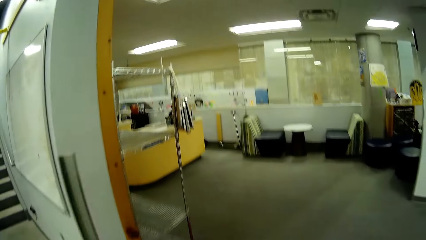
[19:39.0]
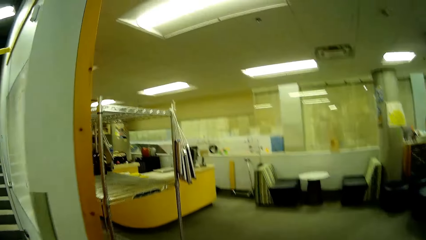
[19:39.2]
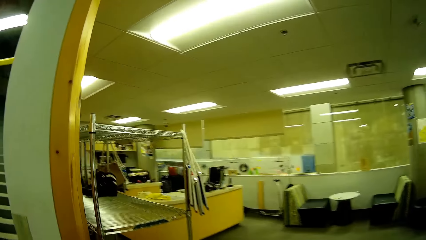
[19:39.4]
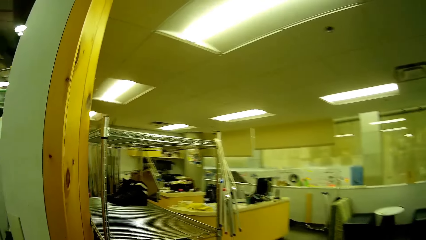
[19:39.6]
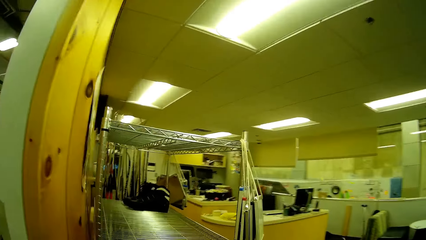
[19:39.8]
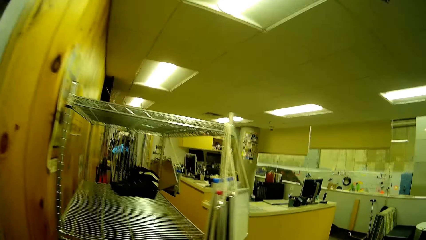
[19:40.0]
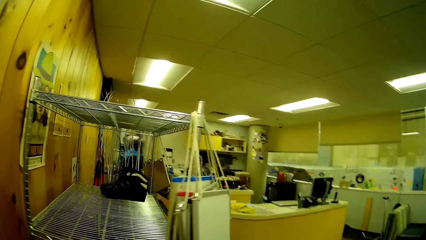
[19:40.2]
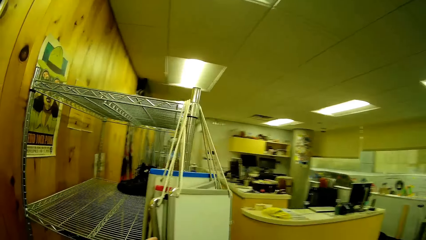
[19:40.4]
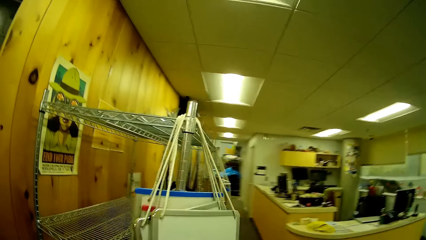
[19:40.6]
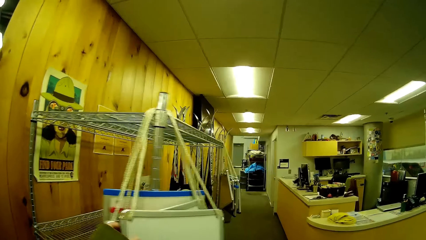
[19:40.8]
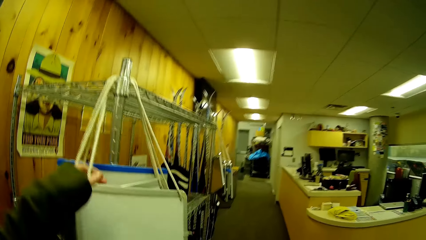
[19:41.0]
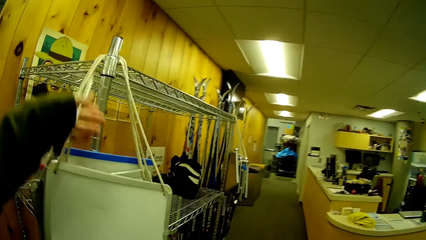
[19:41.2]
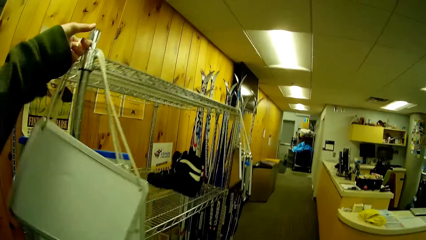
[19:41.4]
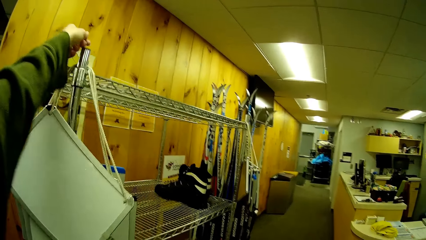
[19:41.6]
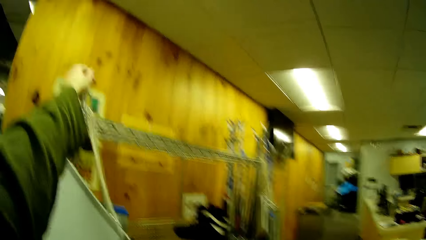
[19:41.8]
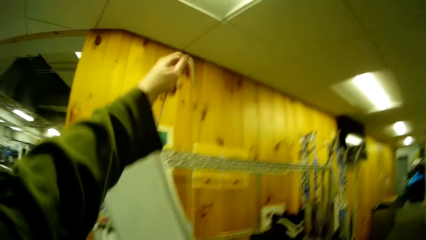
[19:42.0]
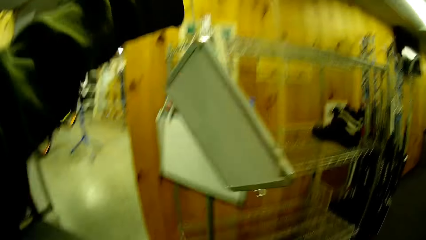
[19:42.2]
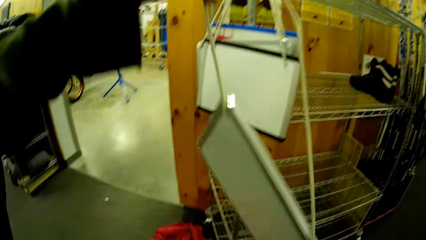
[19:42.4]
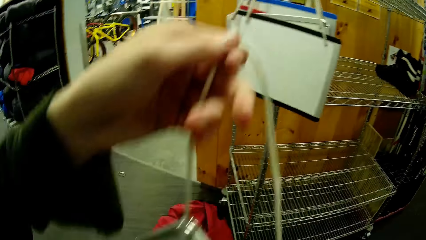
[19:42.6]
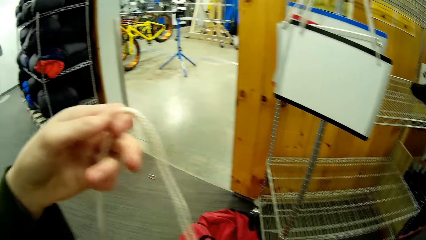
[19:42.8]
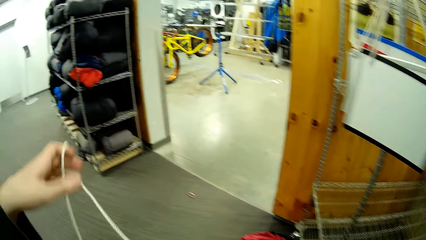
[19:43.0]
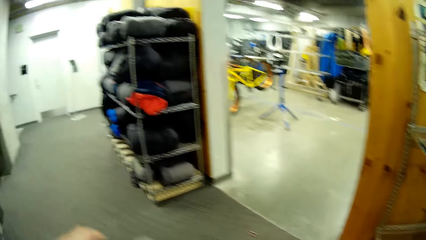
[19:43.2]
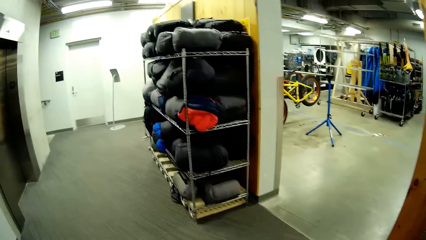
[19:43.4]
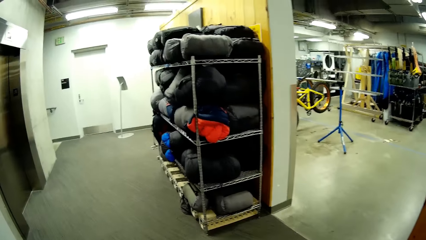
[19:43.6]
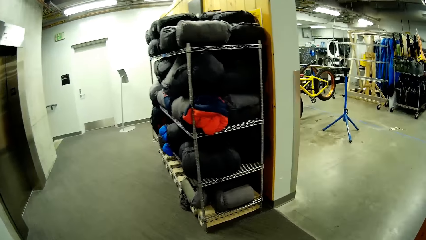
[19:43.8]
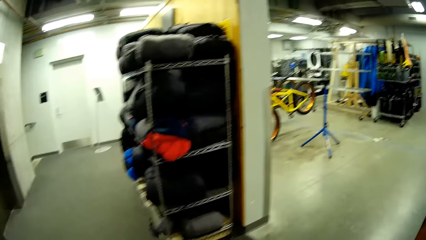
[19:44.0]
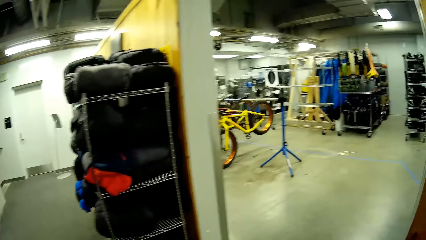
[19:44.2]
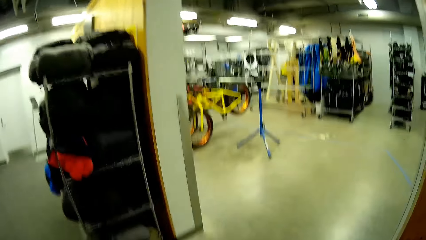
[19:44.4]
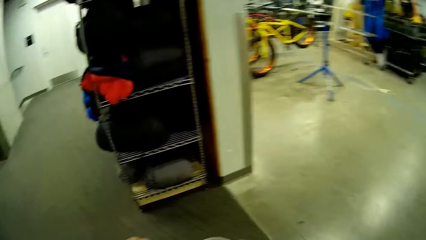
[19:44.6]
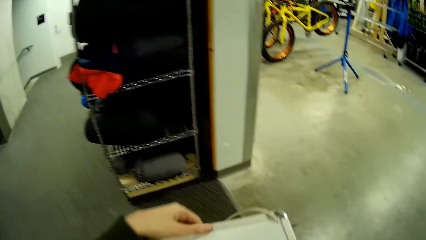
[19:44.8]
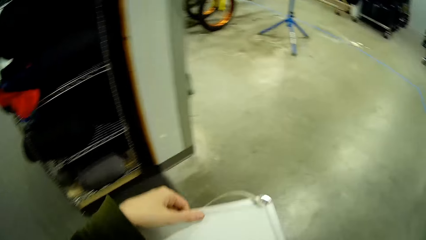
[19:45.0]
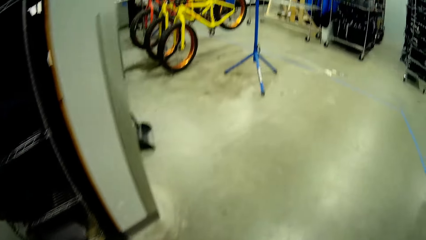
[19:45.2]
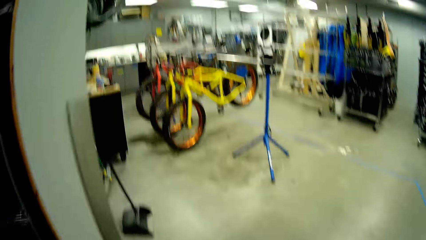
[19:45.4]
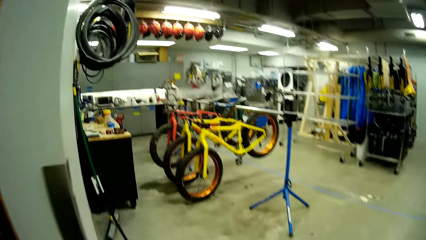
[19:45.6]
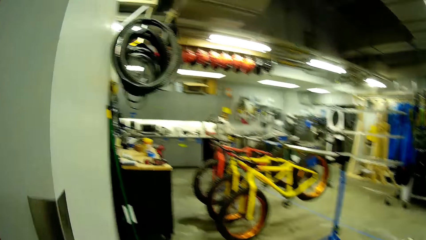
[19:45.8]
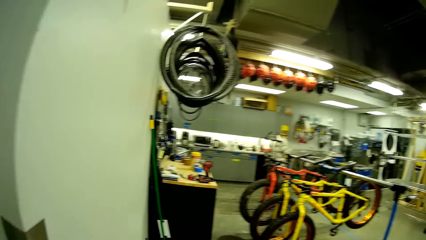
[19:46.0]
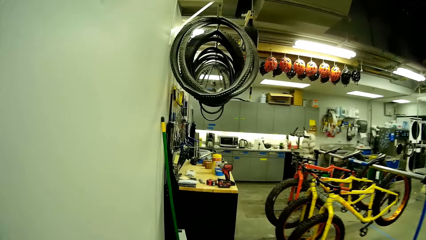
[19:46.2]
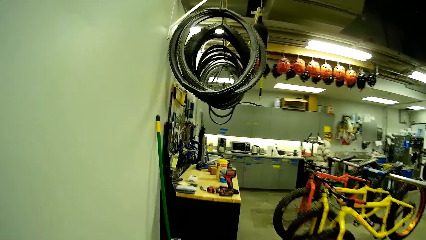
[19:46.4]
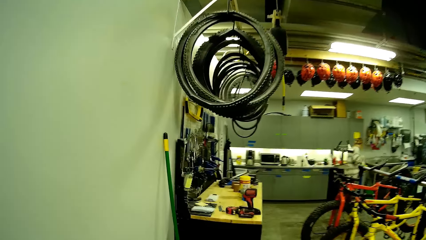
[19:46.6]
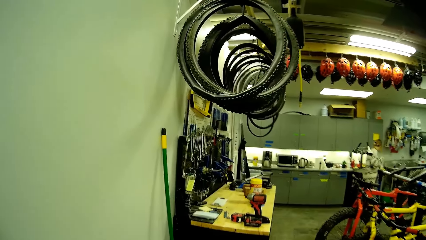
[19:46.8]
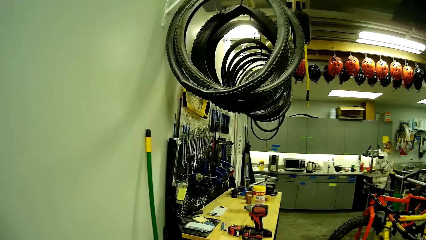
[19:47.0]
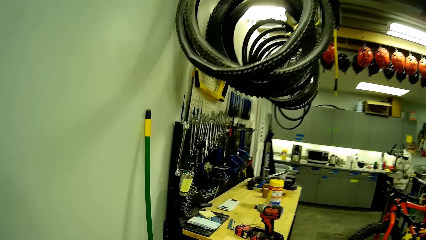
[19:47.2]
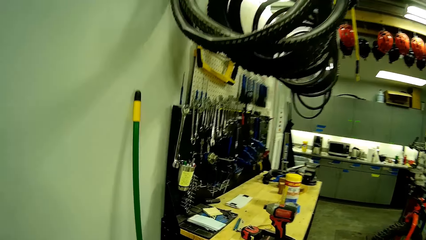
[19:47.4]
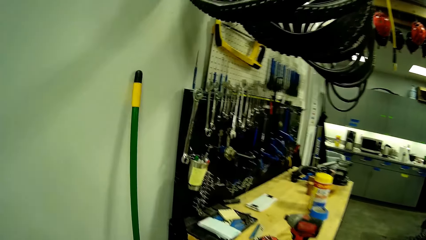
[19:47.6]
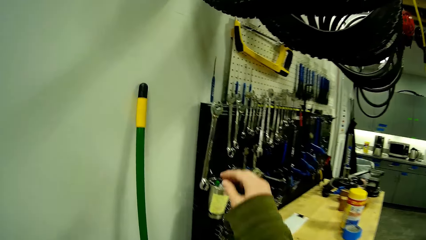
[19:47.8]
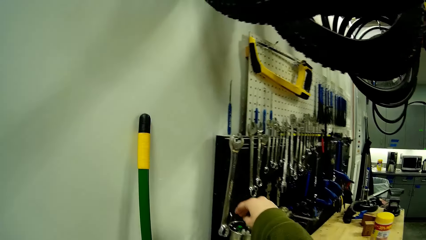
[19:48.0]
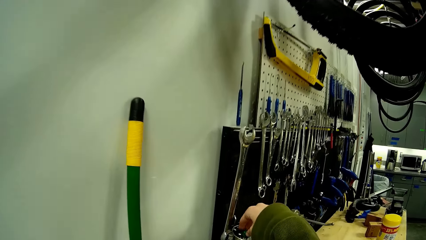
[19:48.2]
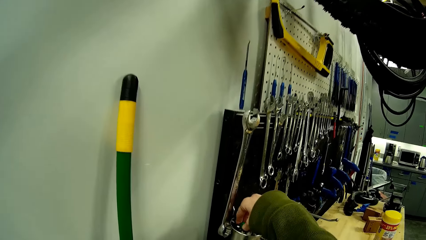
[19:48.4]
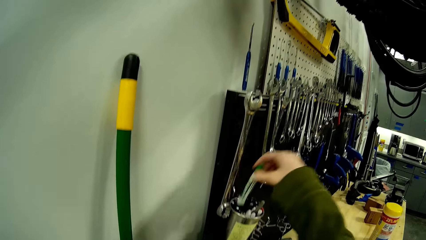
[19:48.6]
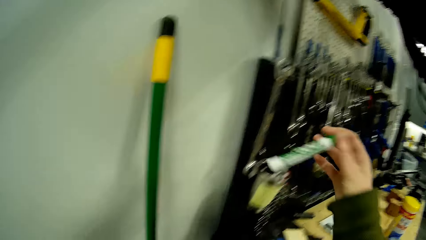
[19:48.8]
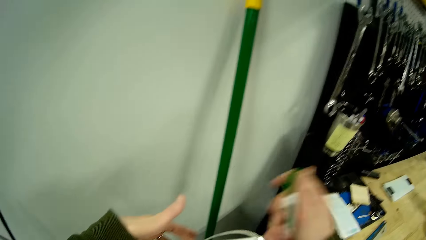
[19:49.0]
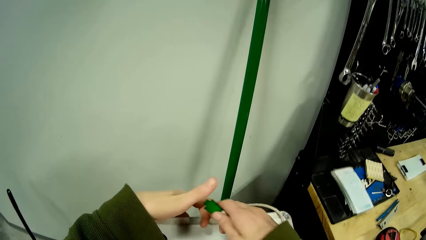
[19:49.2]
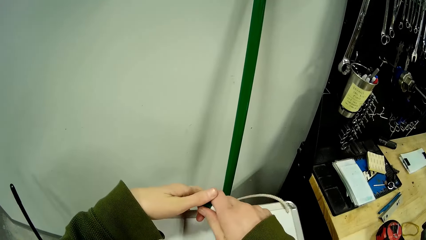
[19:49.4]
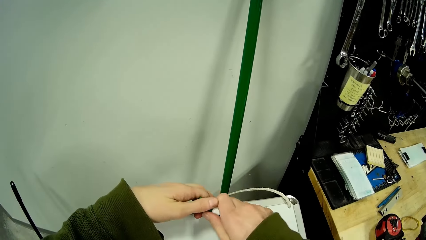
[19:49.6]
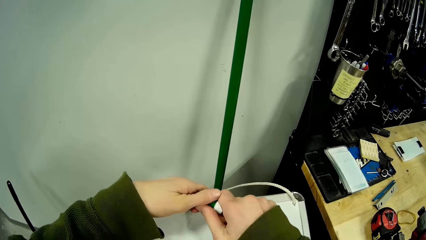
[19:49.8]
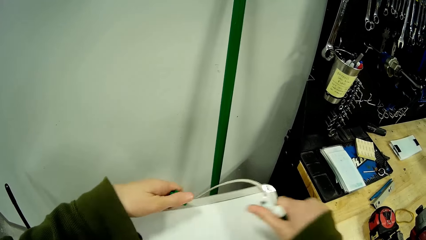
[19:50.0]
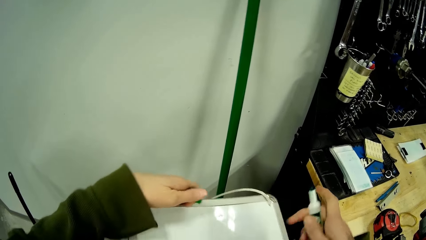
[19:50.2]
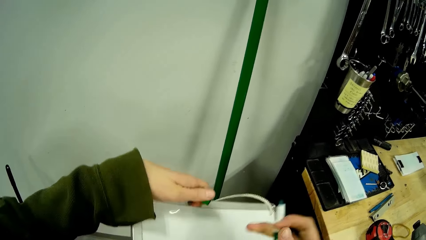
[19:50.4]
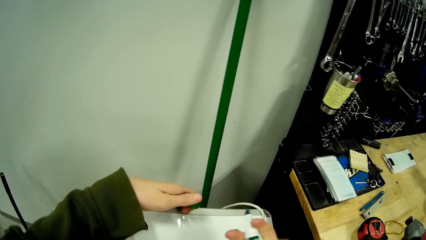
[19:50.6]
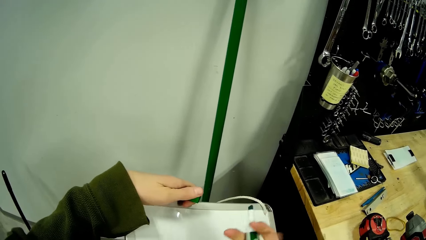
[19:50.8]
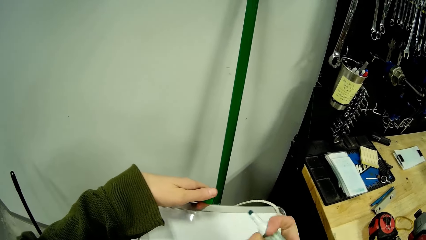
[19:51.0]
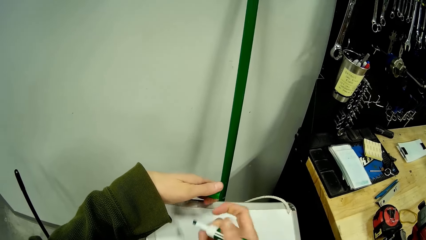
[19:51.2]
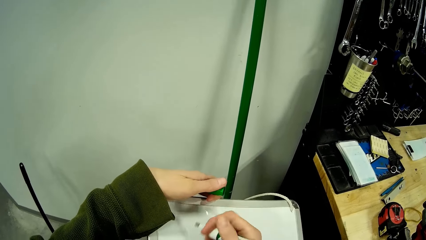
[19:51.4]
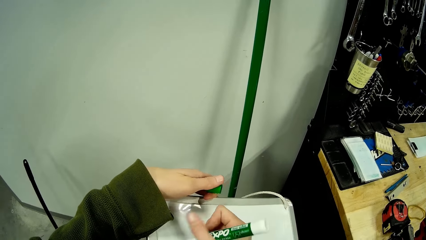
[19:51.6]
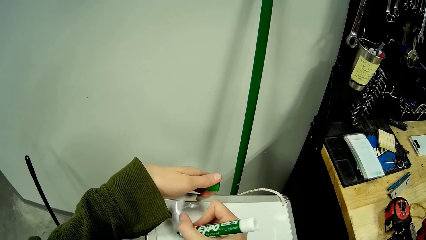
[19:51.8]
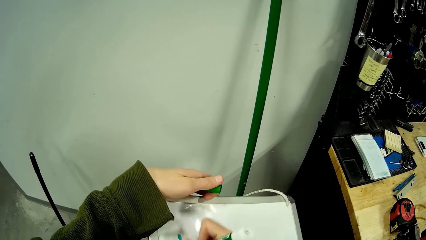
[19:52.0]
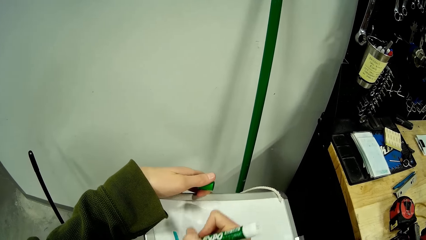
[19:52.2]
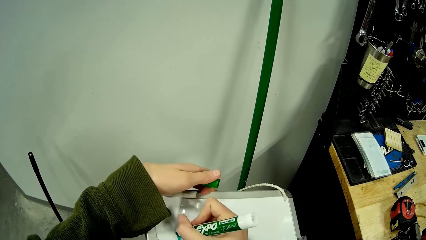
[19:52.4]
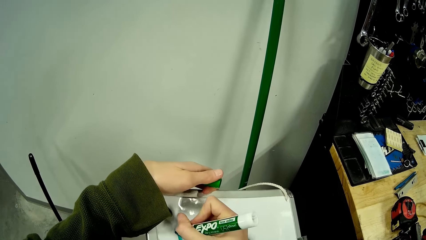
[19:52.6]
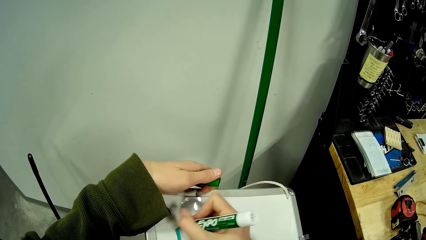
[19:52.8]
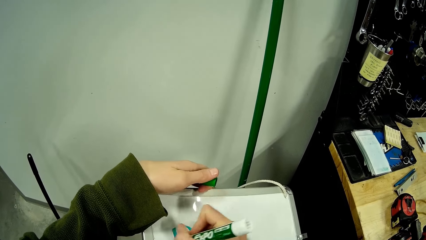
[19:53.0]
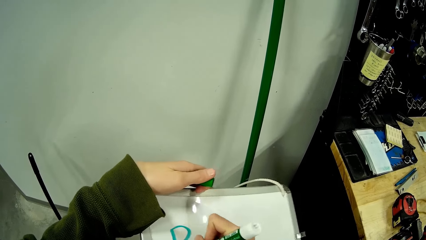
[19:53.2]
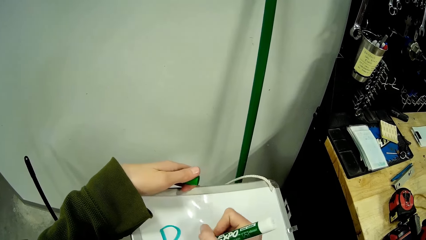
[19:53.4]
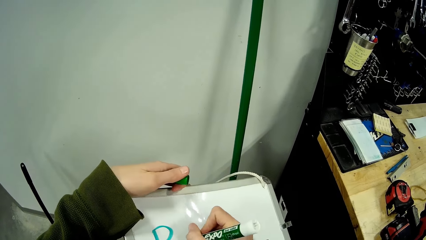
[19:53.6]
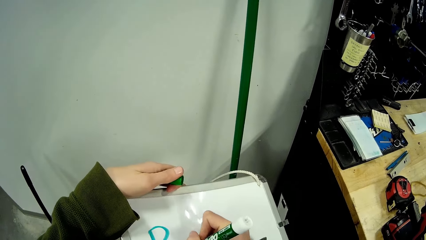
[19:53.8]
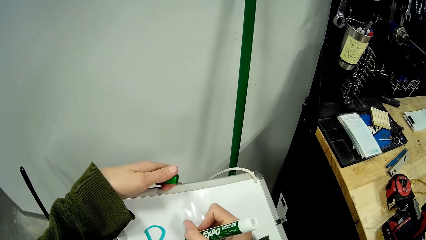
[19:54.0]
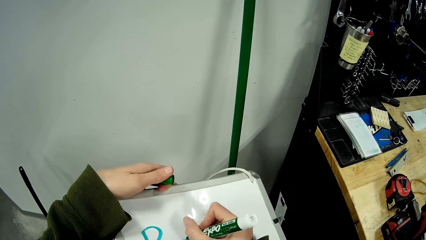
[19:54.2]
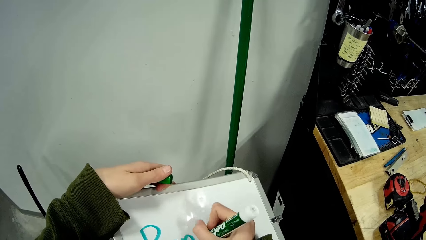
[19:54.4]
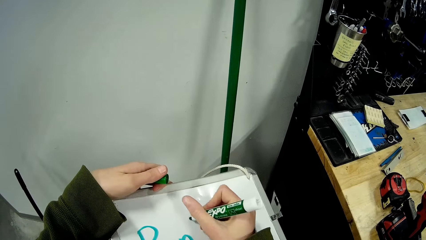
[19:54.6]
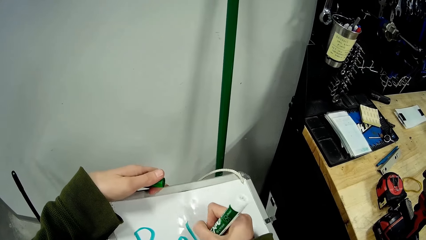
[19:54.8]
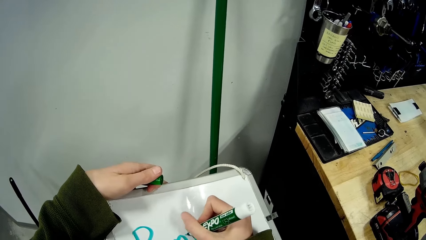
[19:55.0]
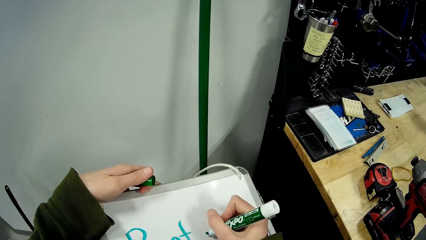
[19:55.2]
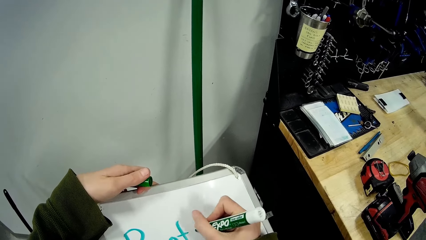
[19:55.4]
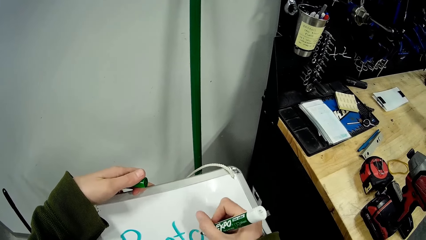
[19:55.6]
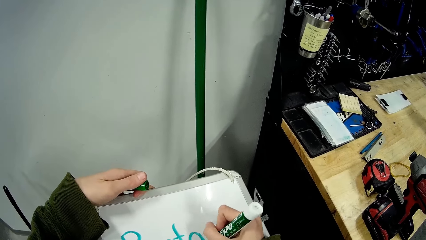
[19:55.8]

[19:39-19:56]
The camera wearer picks up a marker board or handbag from the shelf. They walk around the store. They take a marker pen from the container. They remove the marker pen lid. They write on the marker board.
